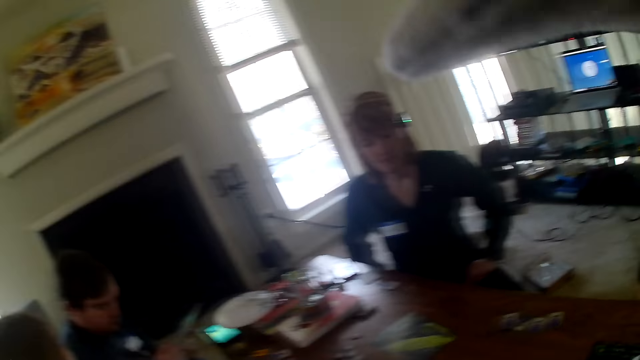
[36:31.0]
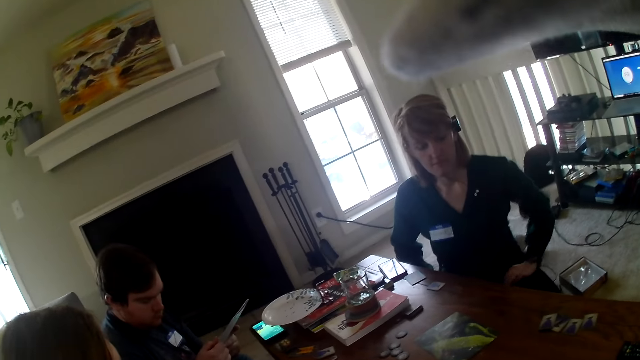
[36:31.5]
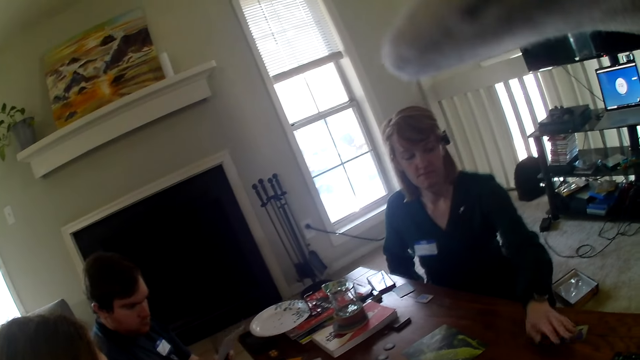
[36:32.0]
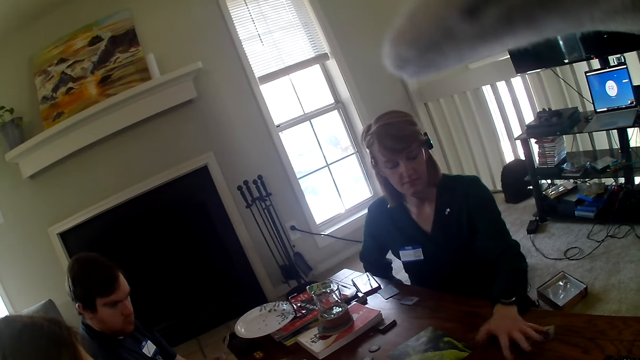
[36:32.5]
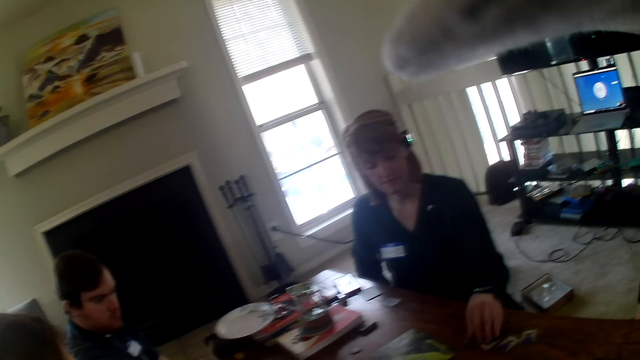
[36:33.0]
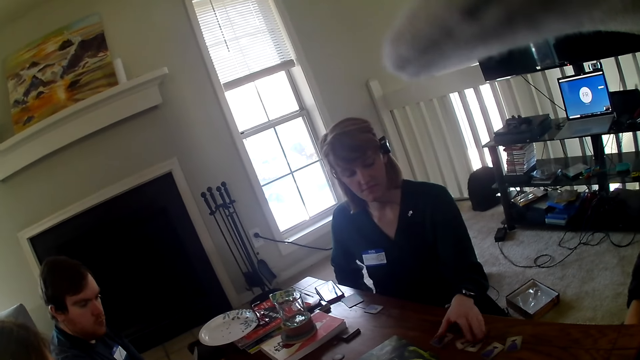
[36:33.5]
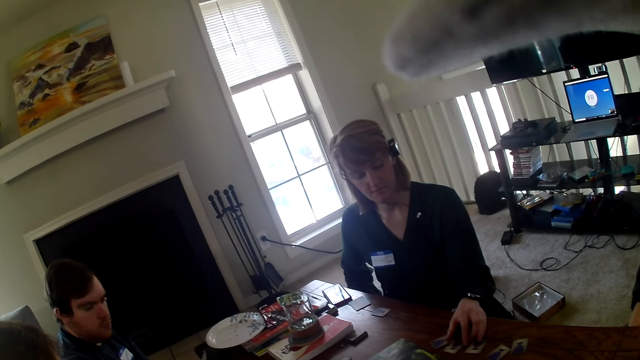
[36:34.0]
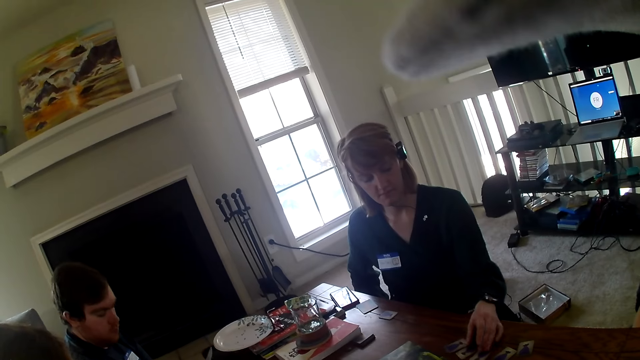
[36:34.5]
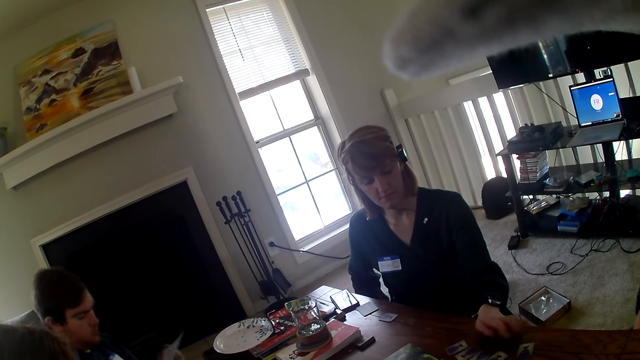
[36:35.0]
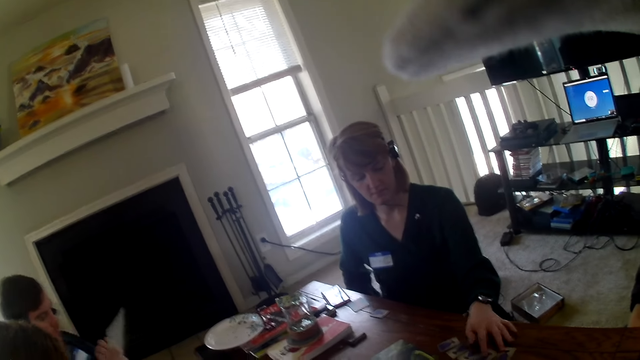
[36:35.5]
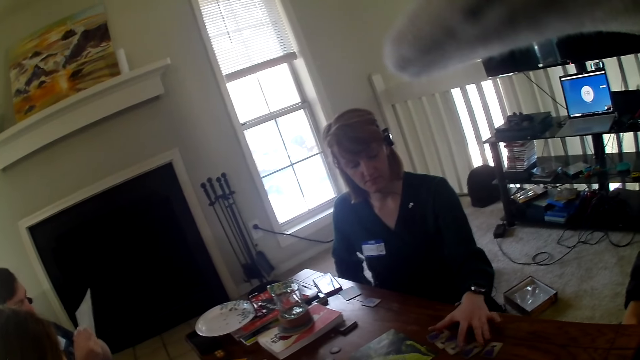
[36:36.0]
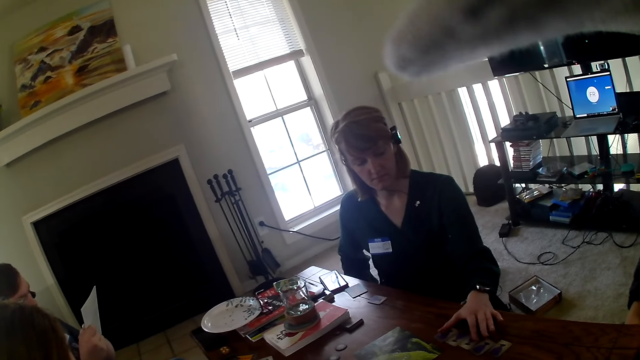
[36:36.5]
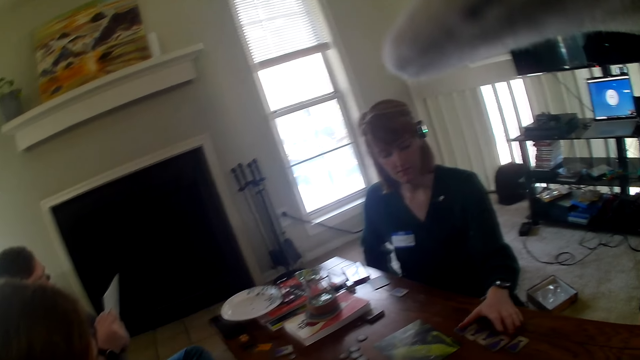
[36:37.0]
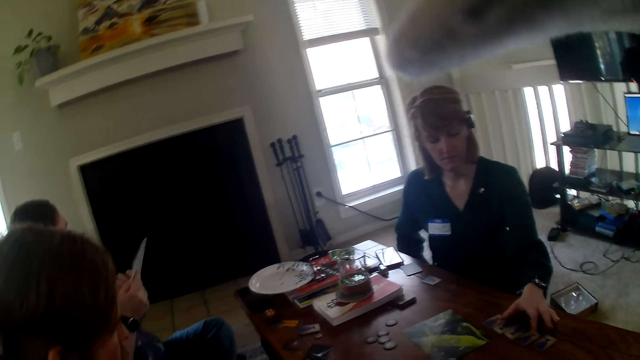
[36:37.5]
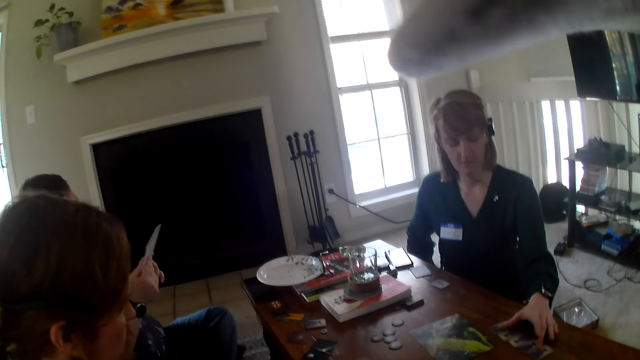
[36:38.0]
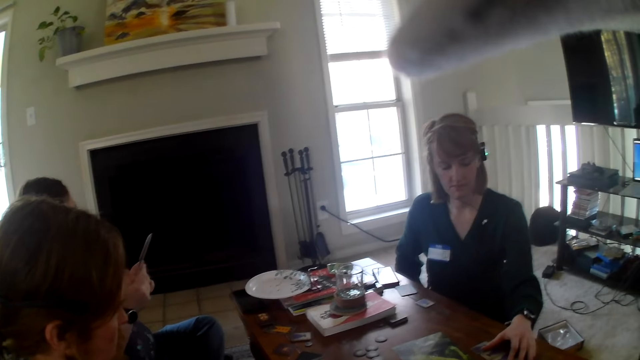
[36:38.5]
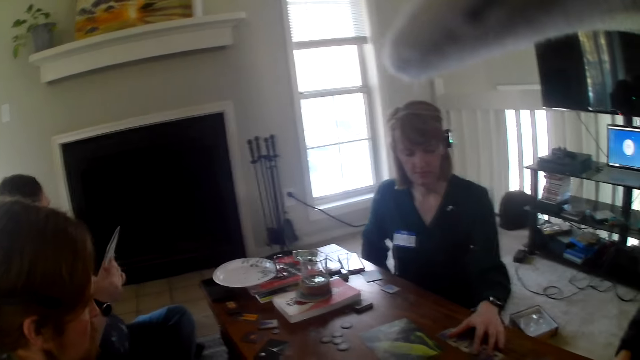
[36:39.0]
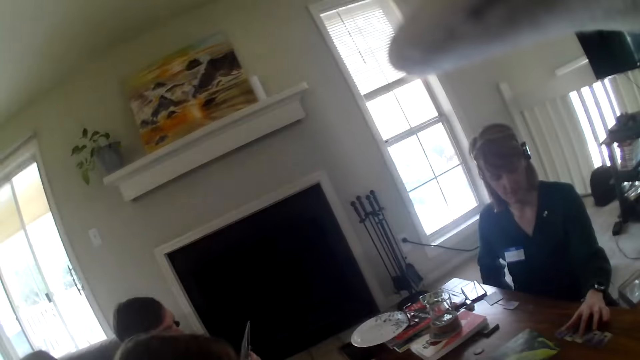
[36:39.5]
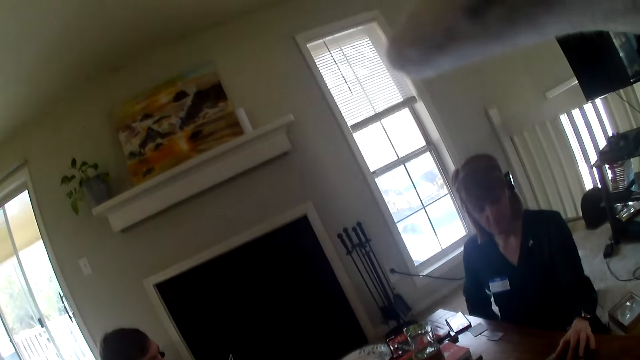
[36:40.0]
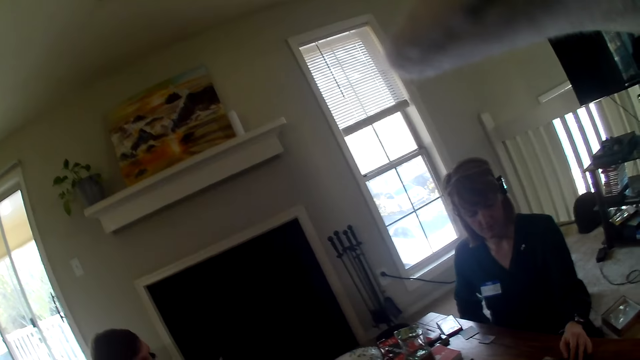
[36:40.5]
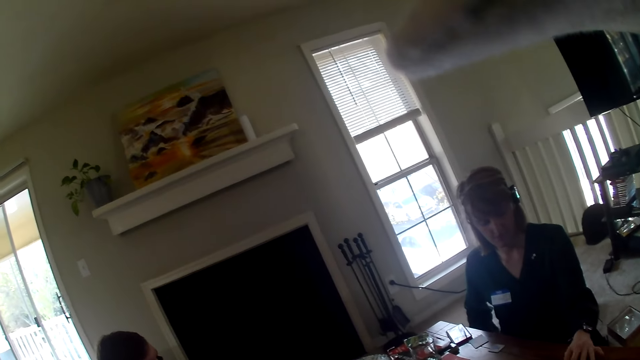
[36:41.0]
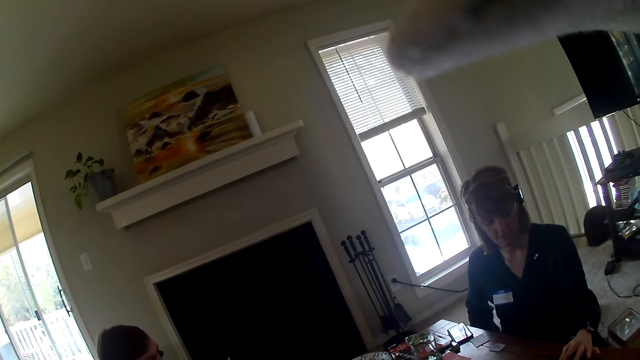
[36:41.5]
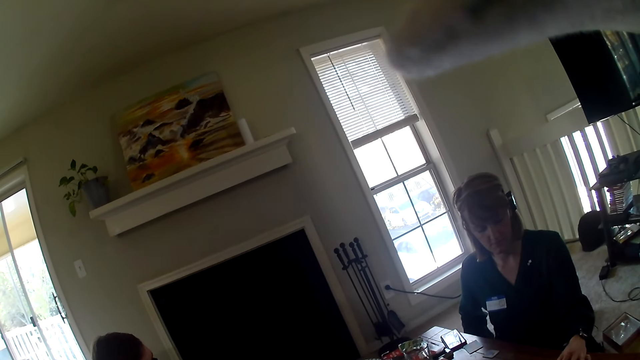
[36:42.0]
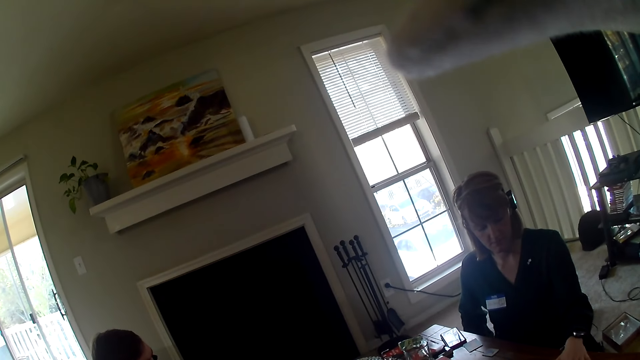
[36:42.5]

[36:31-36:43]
A woman touches the cards on the table. The woman moves the cards on the table.

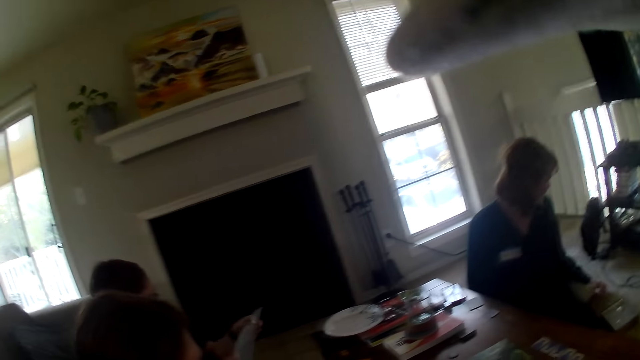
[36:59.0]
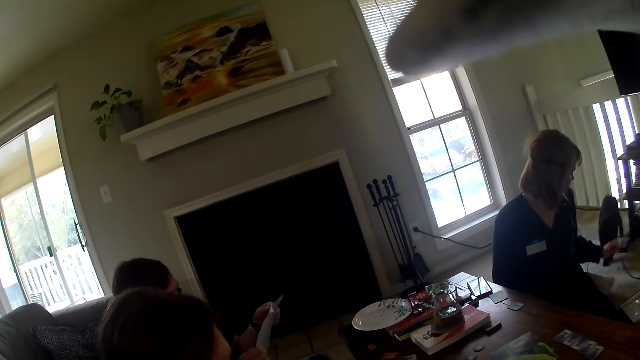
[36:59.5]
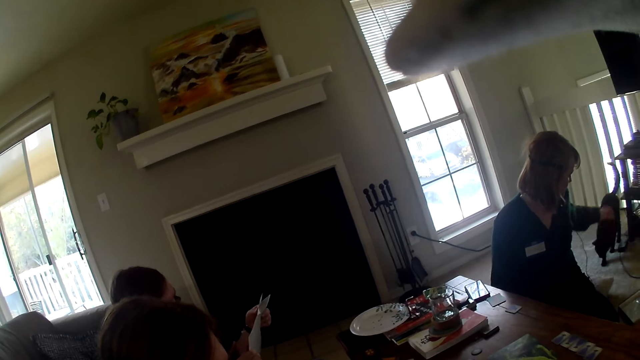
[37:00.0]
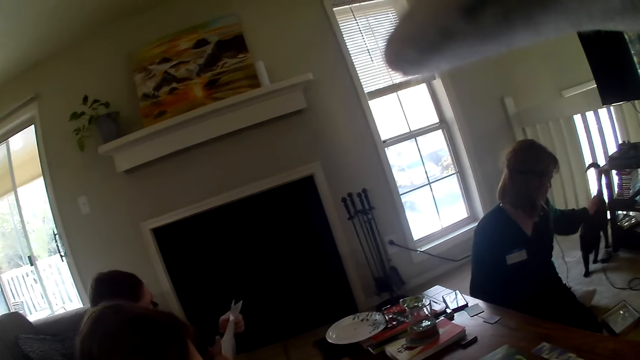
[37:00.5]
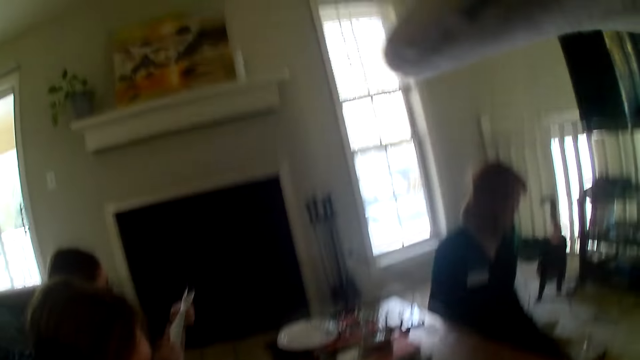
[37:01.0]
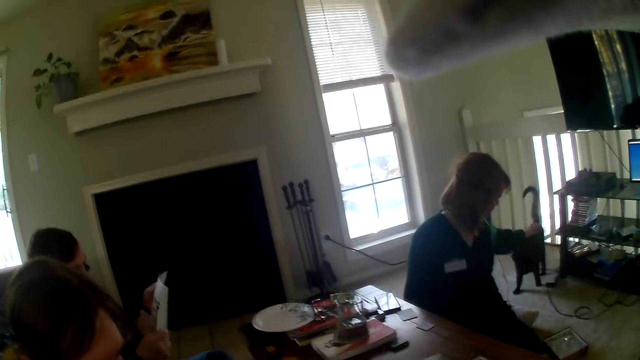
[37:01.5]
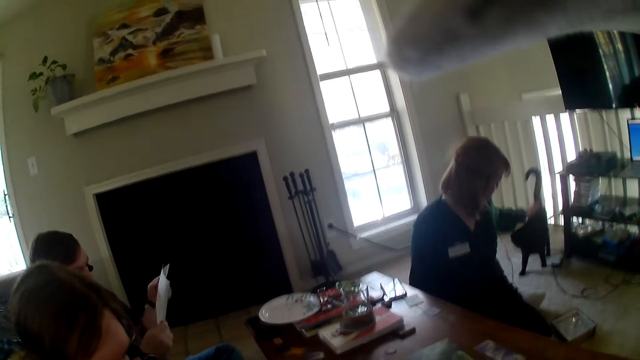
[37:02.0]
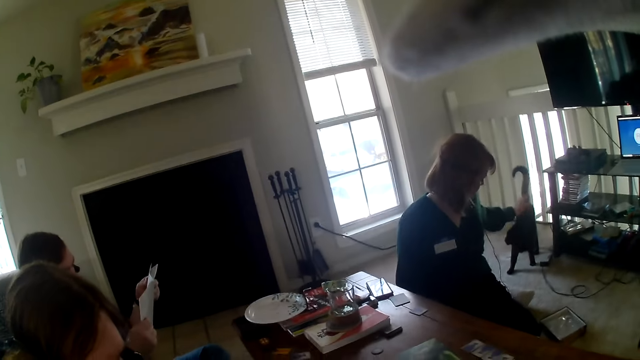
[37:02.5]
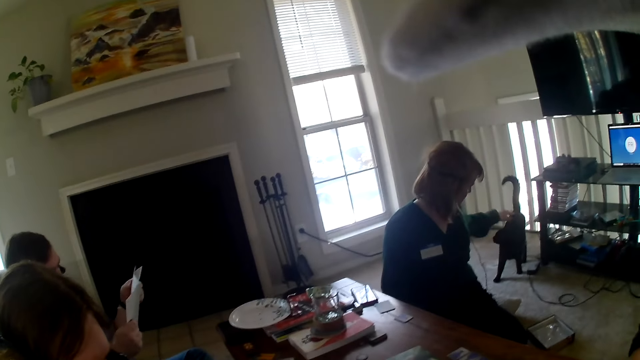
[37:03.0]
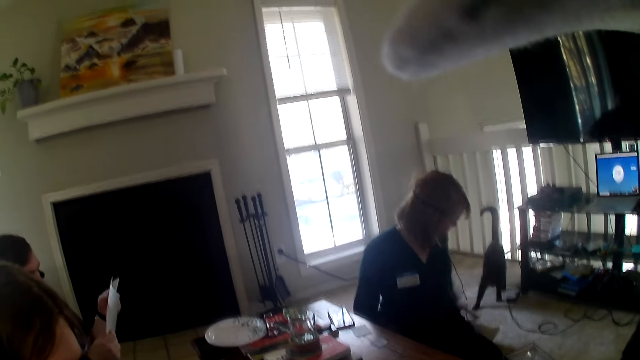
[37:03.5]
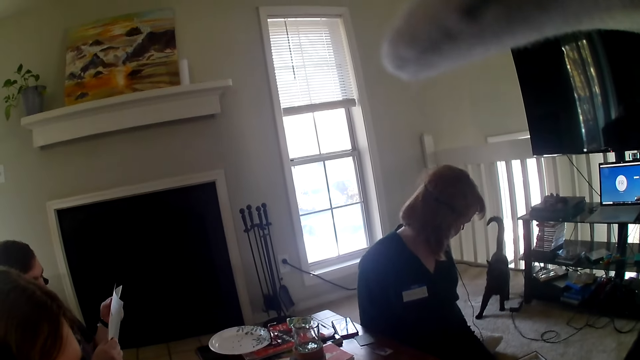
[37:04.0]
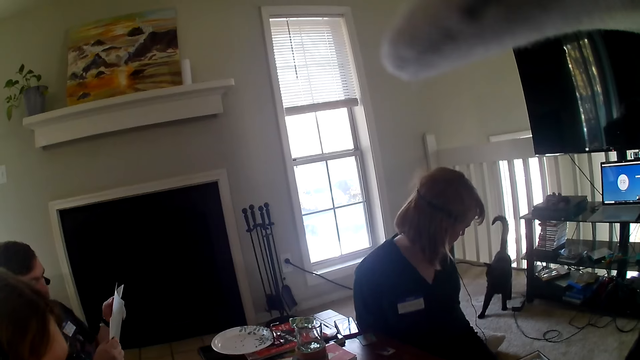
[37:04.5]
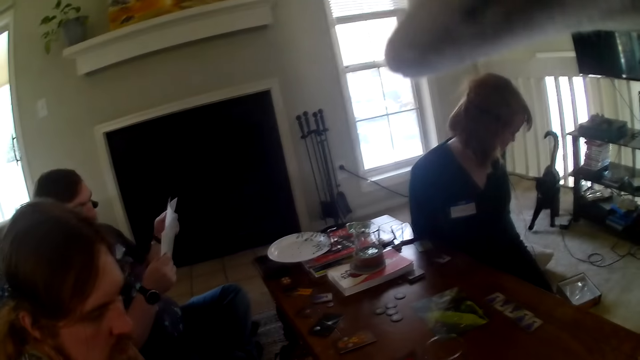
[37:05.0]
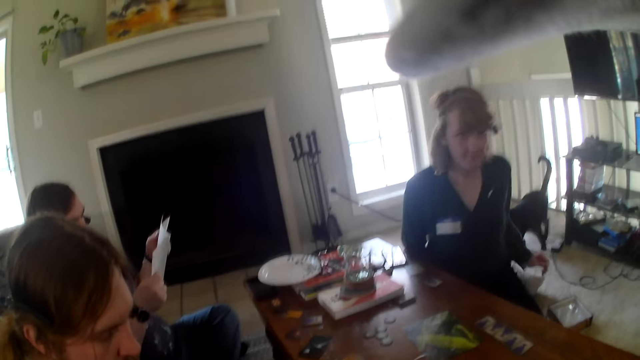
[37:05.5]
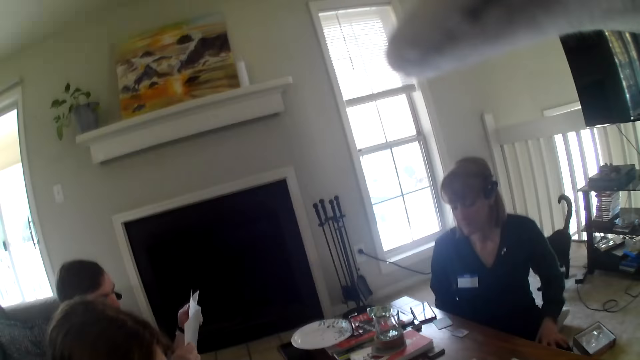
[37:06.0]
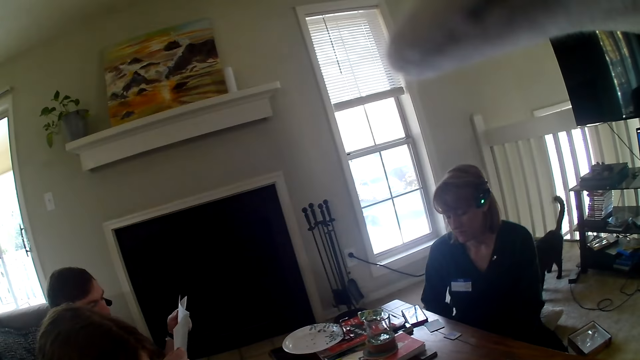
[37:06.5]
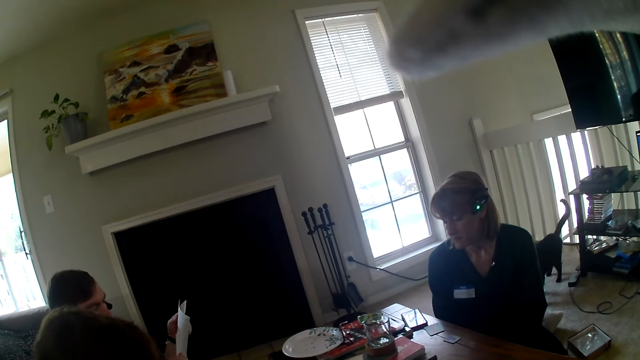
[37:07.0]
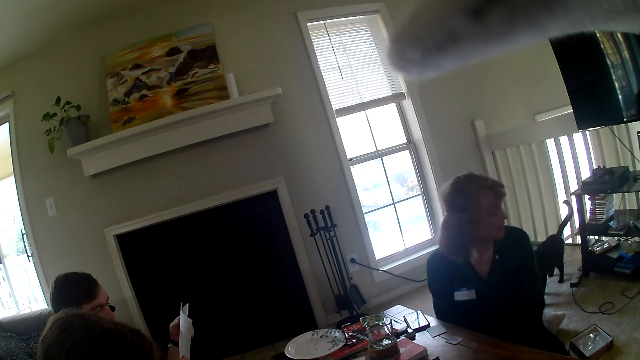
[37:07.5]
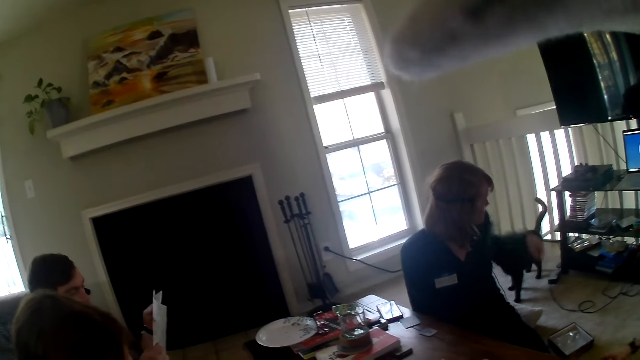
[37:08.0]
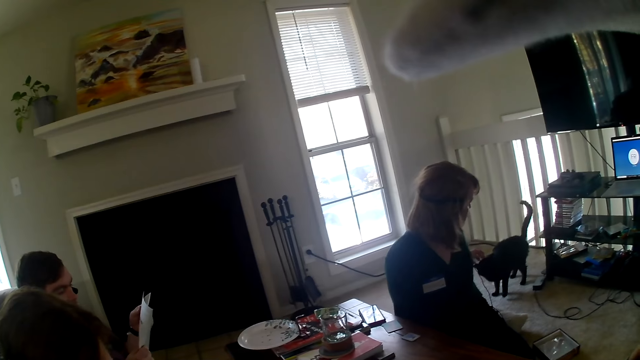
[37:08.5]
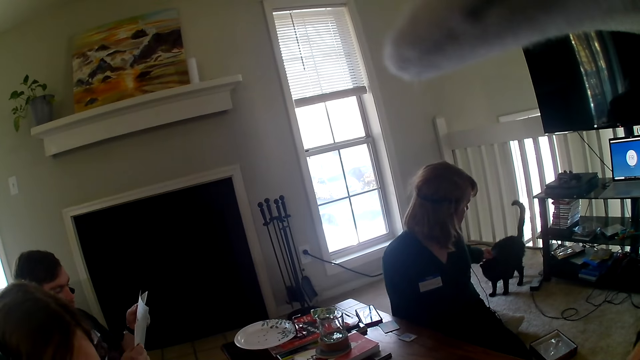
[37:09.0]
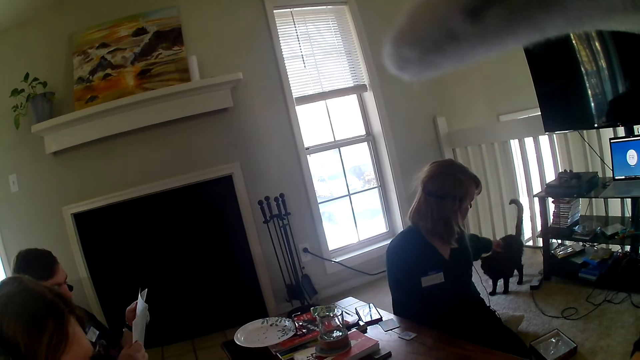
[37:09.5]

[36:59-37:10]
A woman touches a cat.
